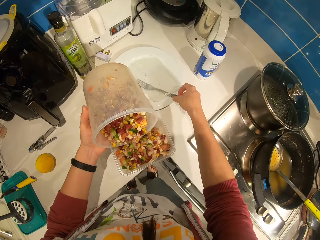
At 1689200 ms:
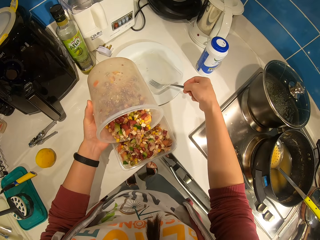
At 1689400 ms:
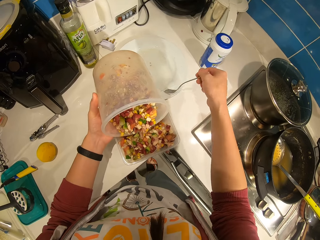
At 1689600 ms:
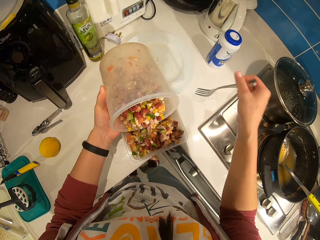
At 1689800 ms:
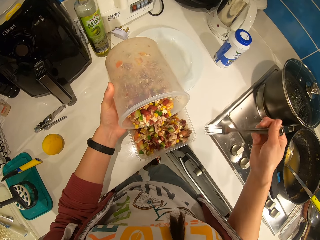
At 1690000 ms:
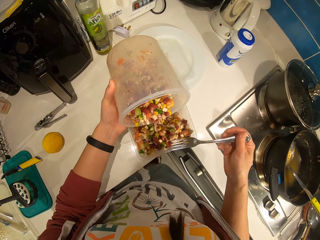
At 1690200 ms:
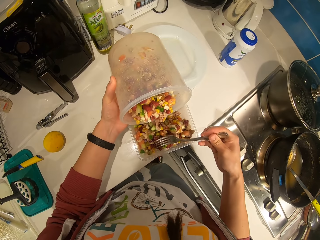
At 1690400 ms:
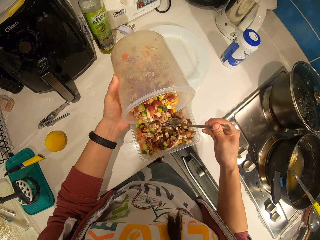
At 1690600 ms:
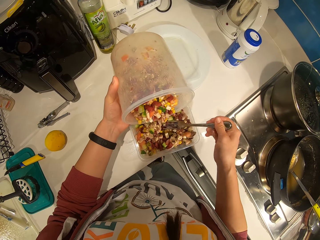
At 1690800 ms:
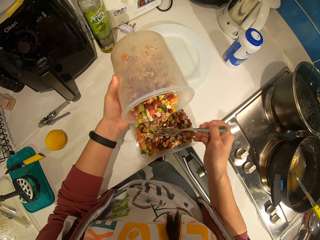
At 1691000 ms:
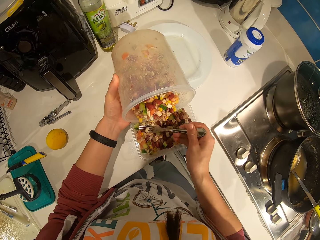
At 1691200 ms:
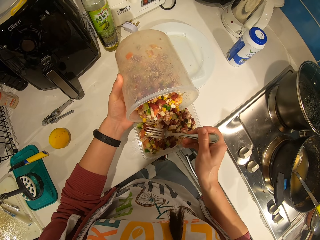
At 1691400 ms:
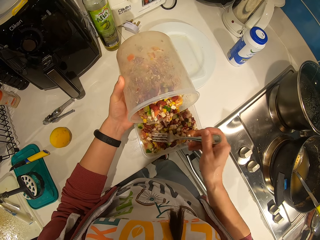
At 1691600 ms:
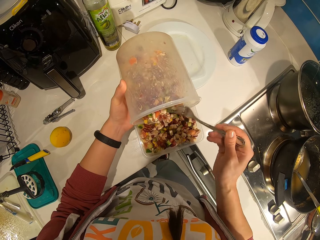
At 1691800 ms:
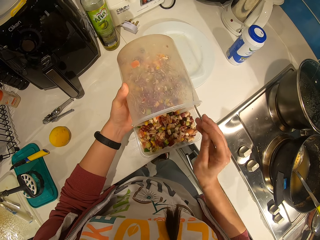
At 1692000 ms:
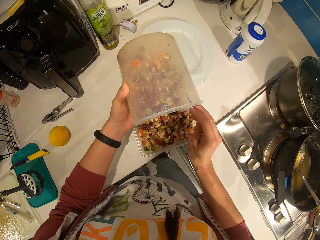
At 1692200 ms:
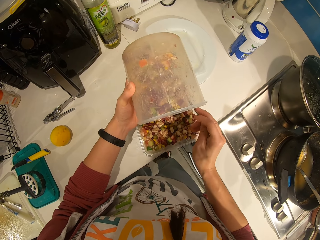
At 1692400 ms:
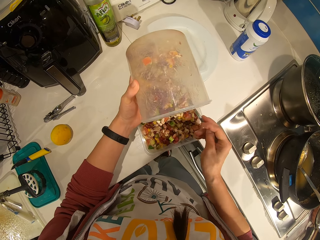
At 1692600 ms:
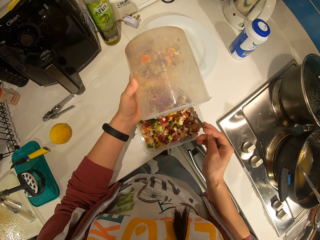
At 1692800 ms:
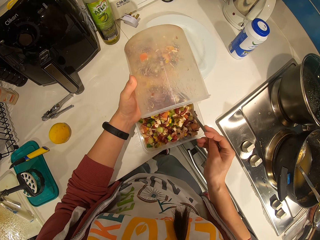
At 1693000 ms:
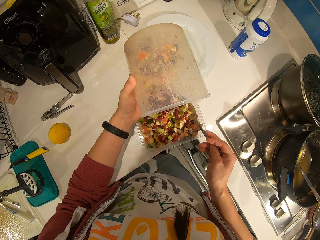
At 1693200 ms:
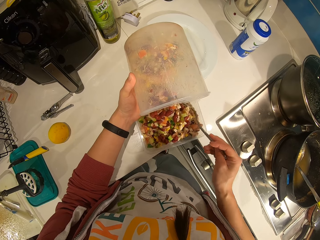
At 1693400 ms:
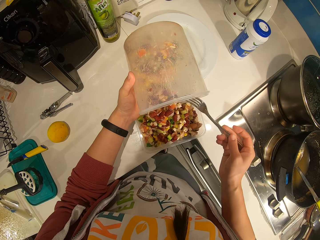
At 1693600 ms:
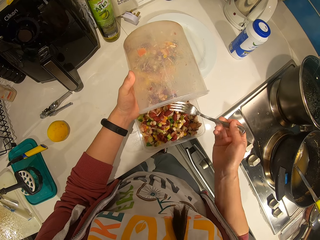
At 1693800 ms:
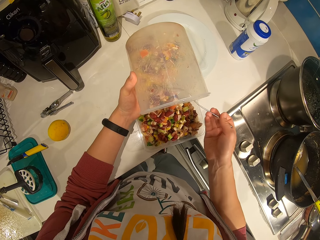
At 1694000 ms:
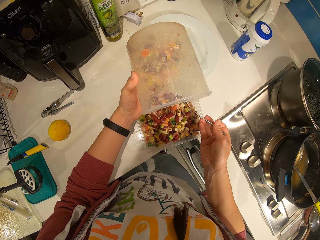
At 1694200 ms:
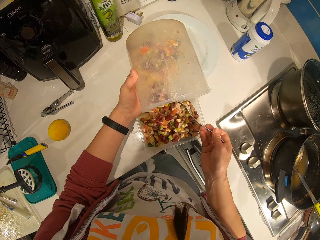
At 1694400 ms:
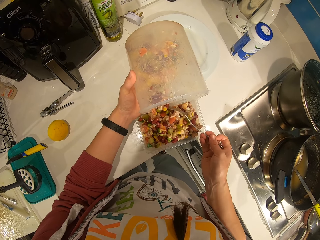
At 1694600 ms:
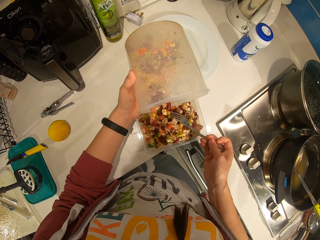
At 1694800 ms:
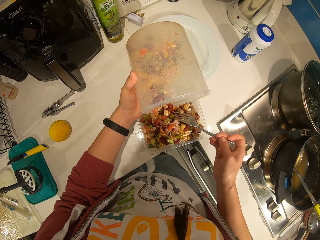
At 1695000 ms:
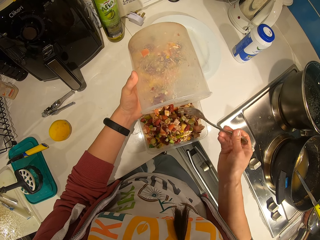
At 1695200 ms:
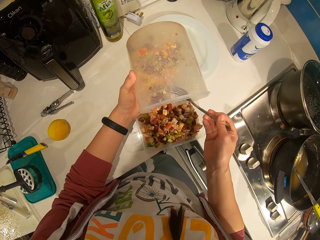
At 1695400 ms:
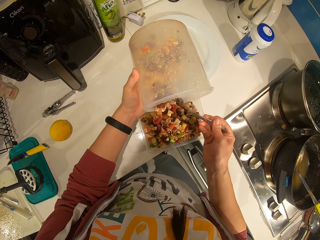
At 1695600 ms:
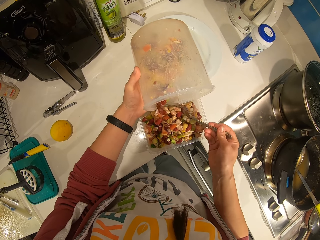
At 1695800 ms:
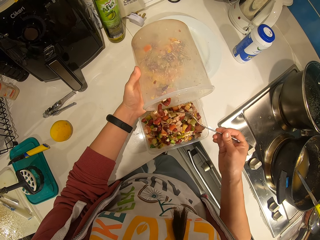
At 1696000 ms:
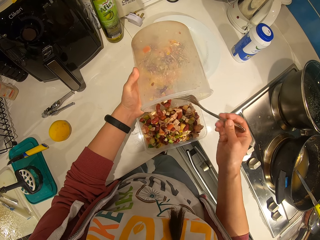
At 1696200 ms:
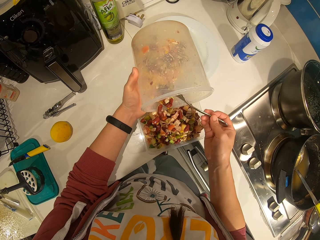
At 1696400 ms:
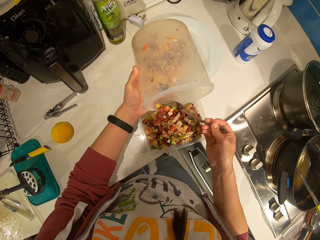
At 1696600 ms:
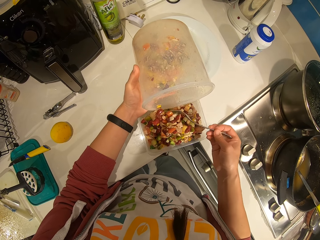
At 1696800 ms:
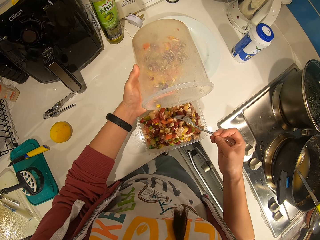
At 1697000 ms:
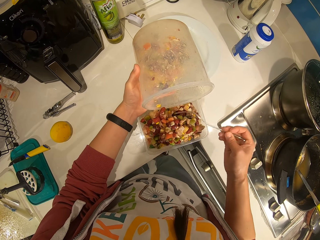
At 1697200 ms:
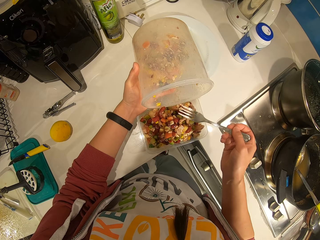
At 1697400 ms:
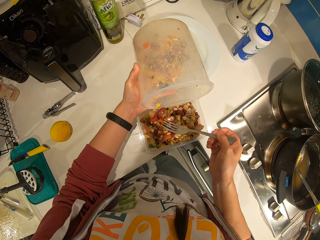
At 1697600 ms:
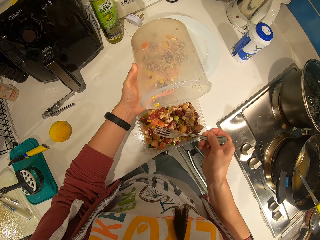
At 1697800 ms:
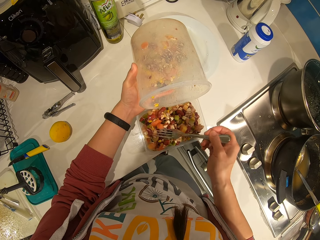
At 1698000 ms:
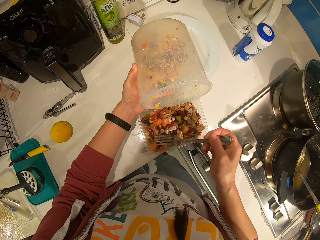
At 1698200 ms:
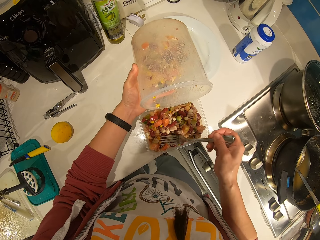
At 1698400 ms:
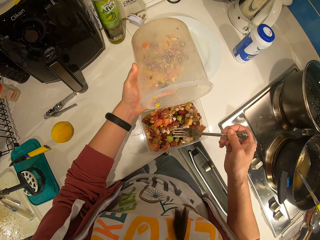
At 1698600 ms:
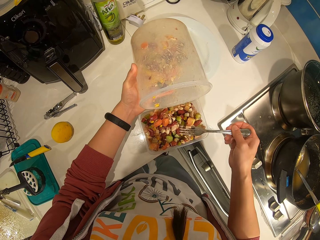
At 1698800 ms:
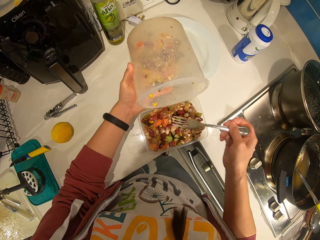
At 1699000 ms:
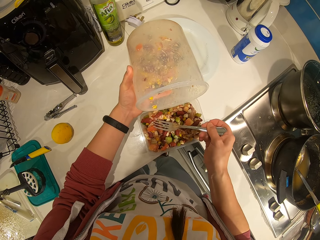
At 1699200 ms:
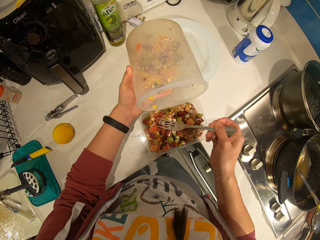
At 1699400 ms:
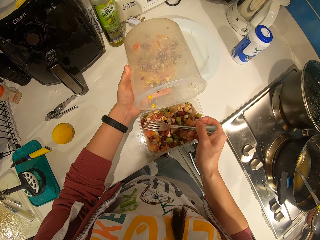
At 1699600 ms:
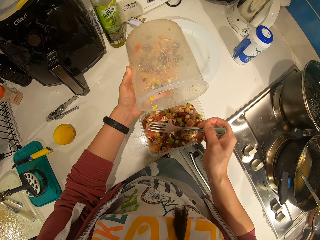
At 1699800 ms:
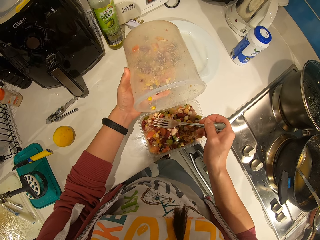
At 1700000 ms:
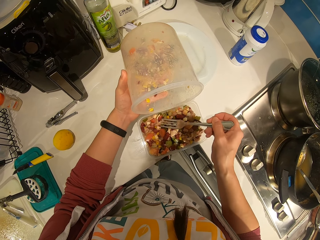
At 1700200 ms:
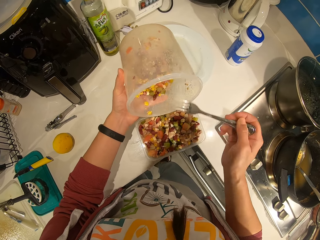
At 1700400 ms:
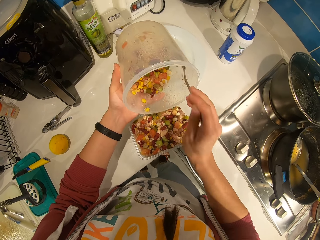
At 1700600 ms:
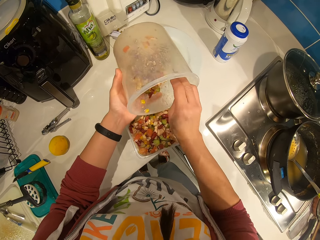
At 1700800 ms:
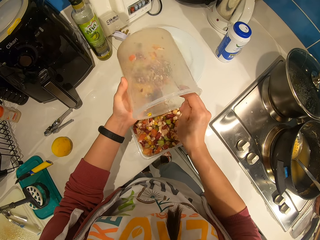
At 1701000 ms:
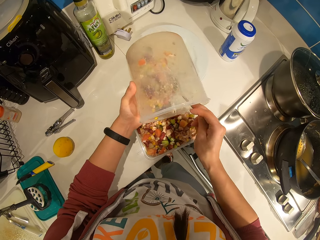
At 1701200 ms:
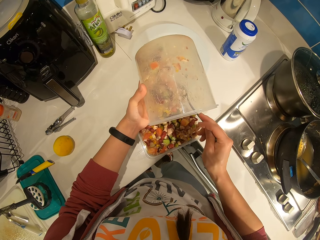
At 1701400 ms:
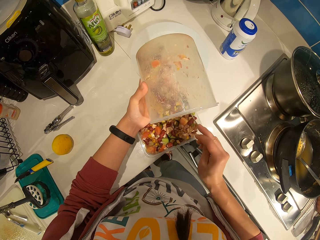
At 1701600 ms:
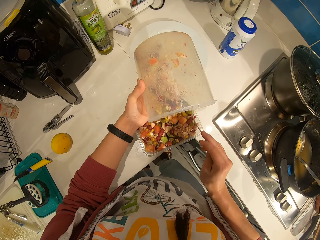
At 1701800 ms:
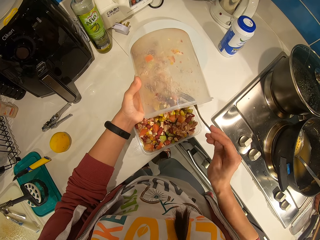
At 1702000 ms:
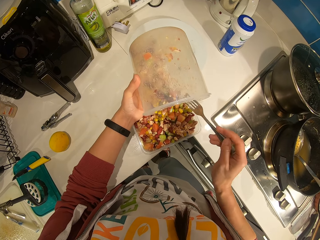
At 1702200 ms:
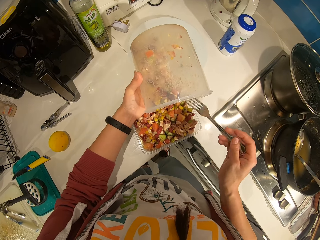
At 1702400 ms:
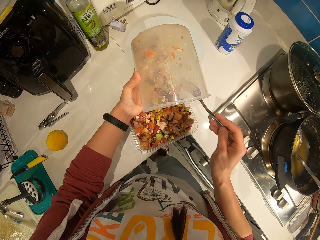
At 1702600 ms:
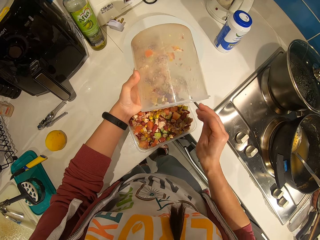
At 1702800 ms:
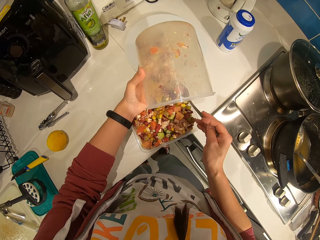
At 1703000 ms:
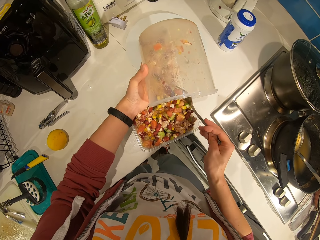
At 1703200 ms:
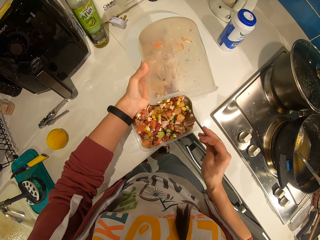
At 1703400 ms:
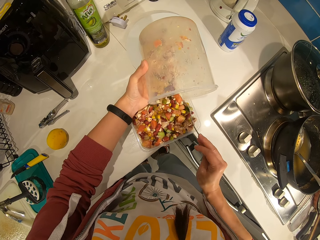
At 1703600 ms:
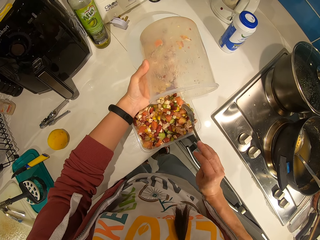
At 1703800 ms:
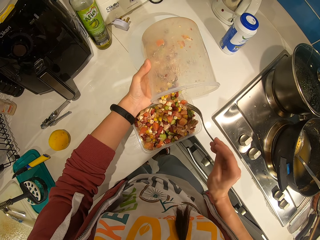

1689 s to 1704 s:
The camera wearer picks up a fork spoon from the plate on the table. They spread the vegetables in the plate with the fork. They move the vegetables with the fork into the plate. They spread the vegetables in the plate with the fork. They move the vegetables with the fork into the plate.

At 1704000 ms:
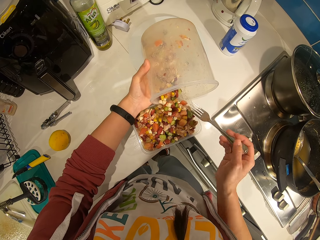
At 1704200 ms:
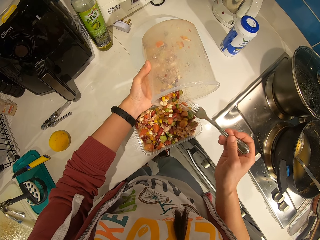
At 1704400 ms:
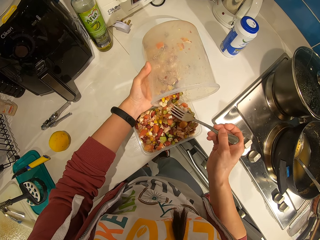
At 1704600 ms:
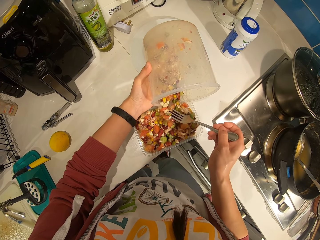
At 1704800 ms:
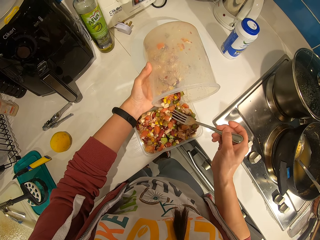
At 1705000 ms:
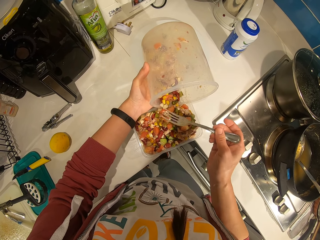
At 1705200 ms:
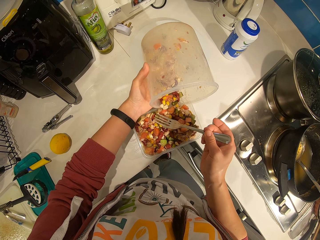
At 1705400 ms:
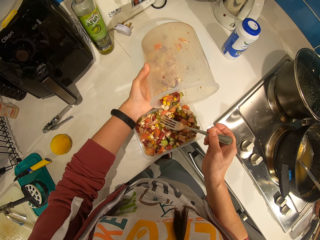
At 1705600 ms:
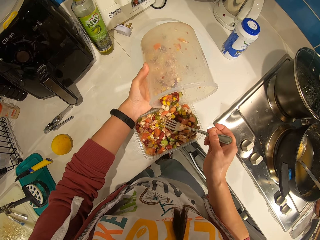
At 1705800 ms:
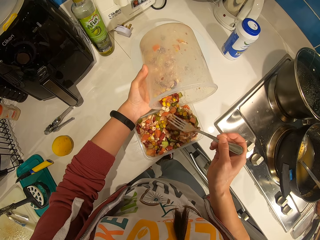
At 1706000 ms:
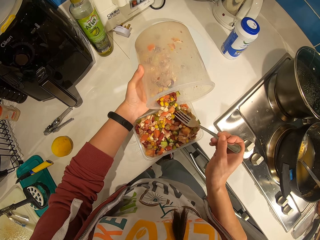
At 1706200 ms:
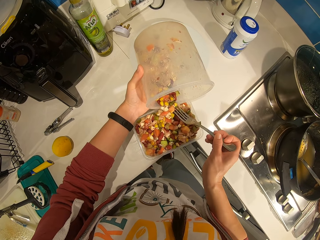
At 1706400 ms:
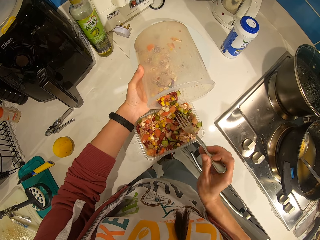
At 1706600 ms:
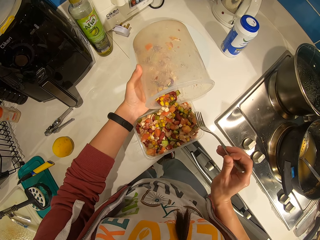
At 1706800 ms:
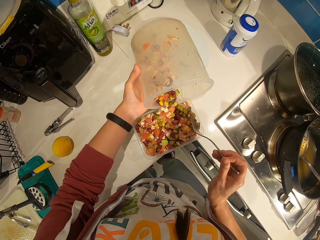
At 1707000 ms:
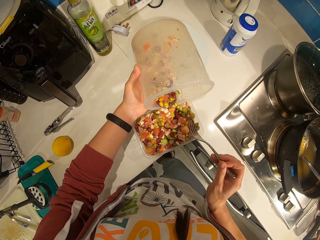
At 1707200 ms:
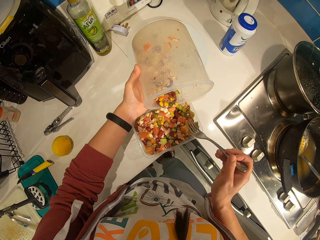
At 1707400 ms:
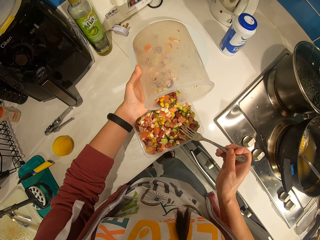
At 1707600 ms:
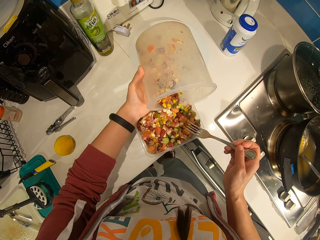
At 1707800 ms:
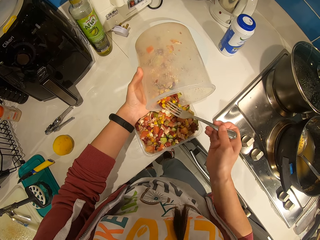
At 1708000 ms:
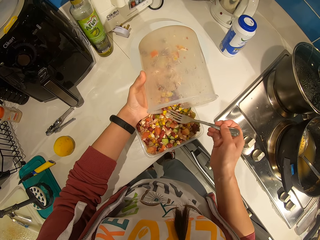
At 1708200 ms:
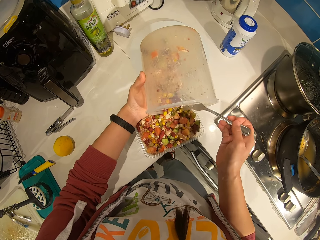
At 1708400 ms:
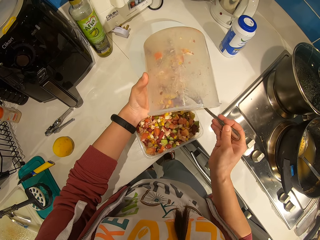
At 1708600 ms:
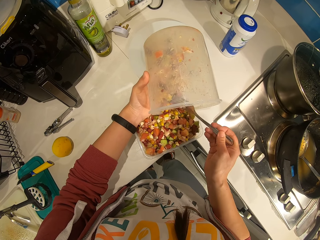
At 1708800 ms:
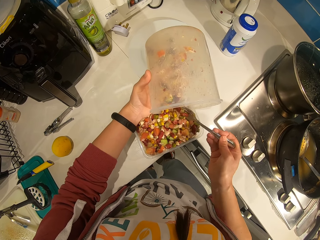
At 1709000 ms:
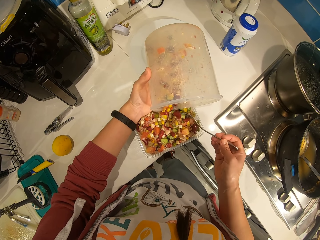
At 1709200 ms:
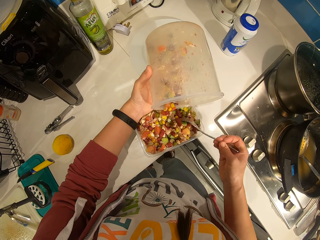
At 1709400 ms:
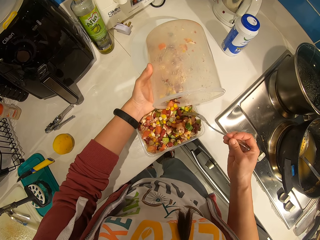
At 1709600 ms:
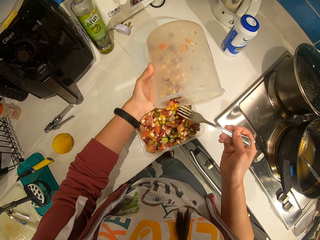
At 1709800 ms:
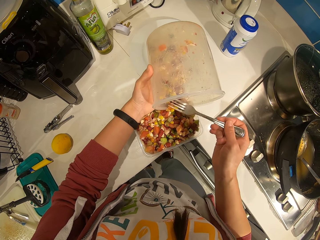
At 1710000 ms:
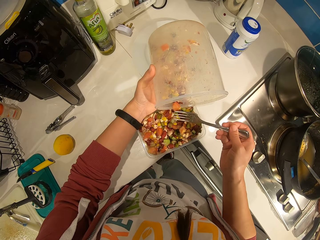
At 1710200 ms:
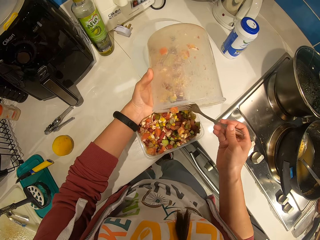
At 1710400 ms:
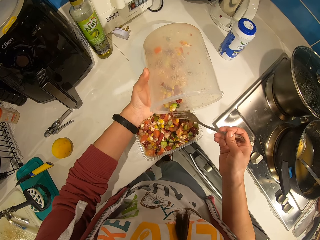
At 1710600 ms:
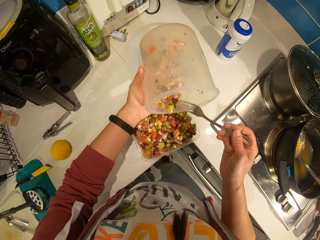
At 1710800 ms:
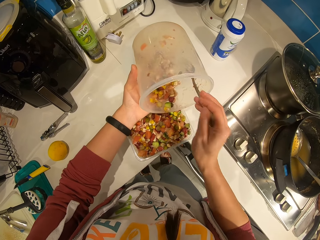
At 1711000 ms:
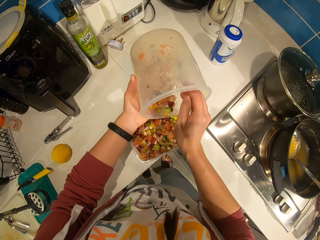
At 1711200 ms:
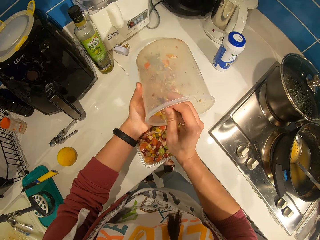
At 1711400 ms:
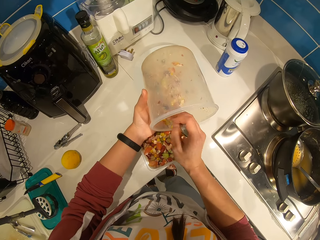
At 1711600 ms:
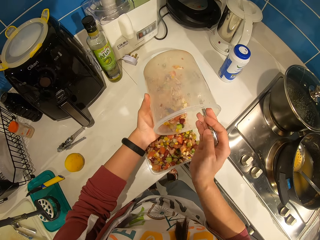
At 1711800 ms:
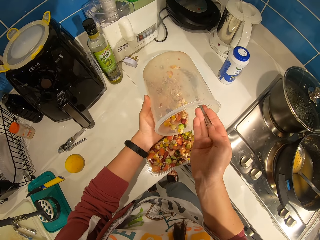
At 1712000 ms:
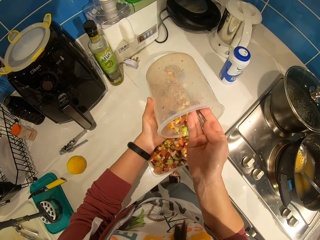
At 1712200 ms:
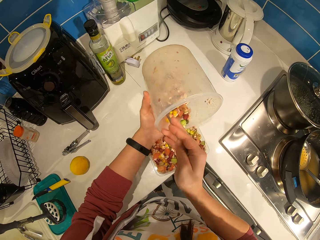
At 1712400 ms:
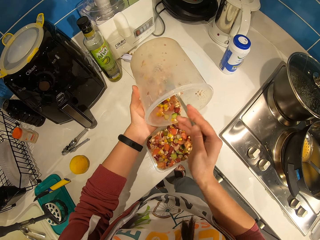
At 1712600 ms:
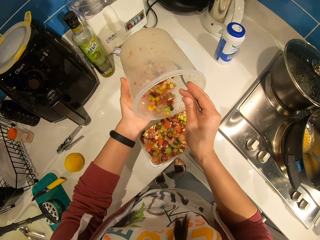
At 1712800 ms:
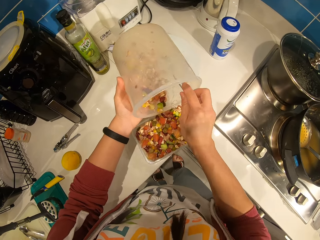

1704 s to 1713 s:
The camera wearer spreads the vegetables in the plate with the fork. They move the vegetables with the fork into the plate.
